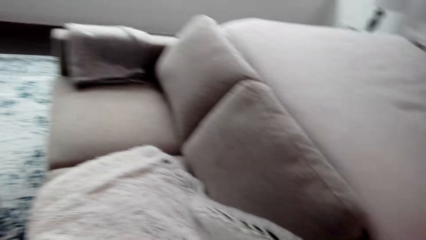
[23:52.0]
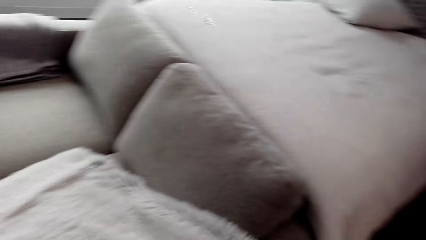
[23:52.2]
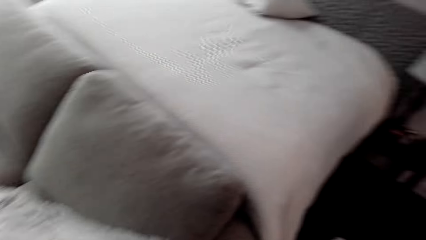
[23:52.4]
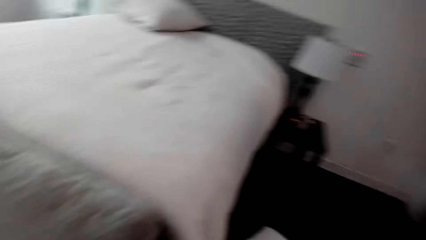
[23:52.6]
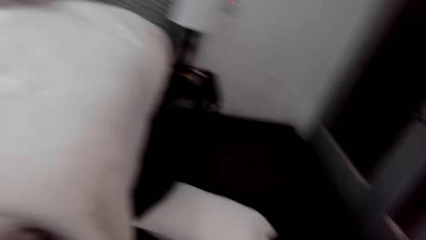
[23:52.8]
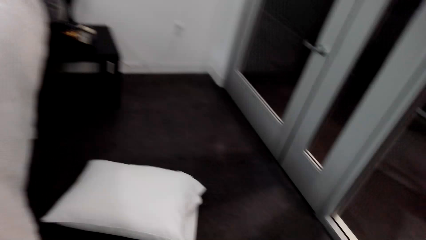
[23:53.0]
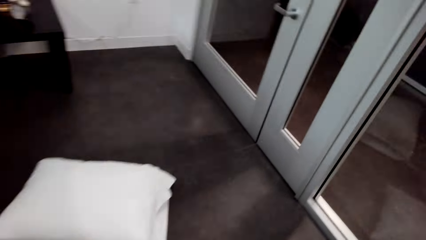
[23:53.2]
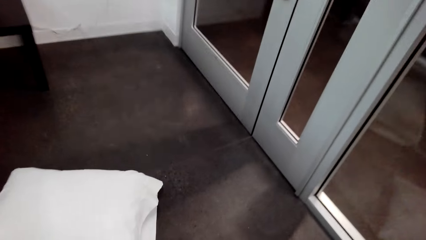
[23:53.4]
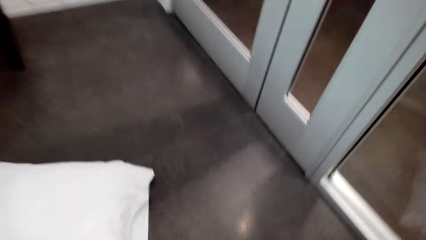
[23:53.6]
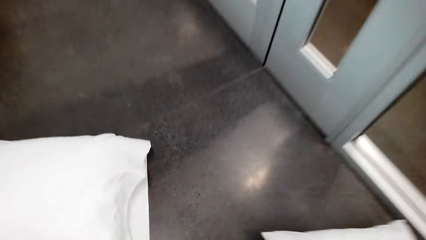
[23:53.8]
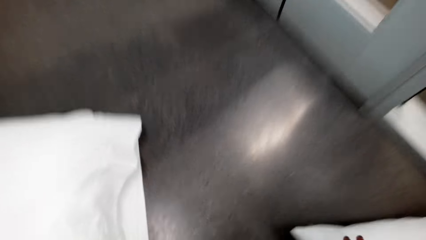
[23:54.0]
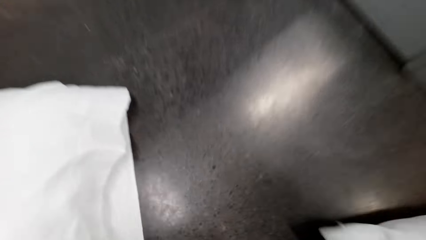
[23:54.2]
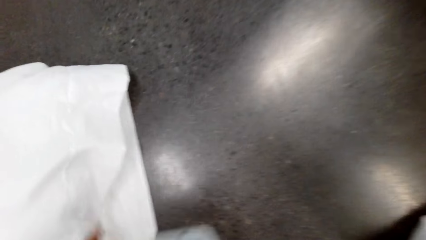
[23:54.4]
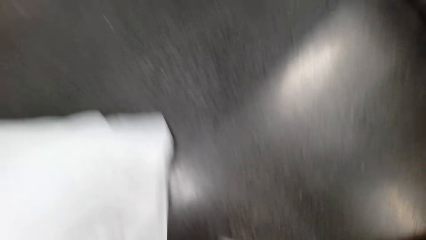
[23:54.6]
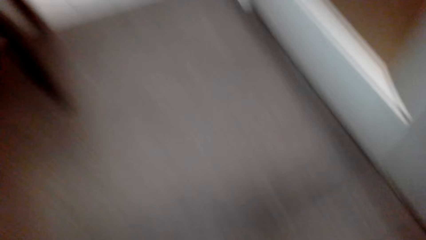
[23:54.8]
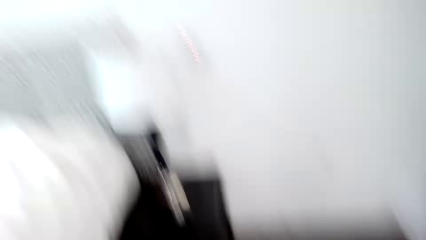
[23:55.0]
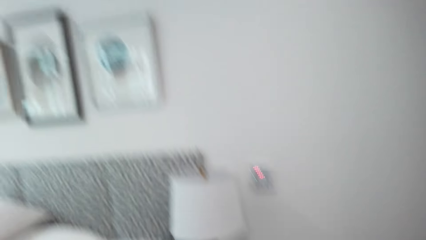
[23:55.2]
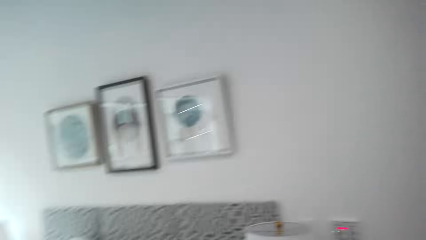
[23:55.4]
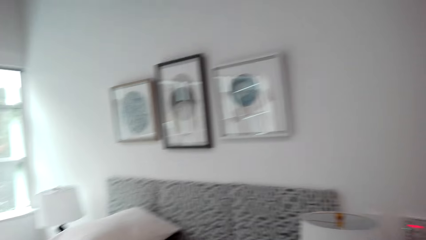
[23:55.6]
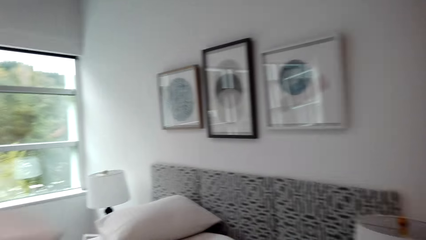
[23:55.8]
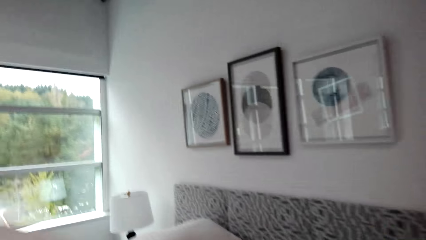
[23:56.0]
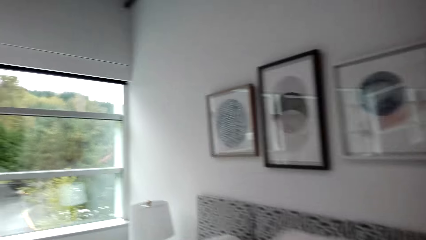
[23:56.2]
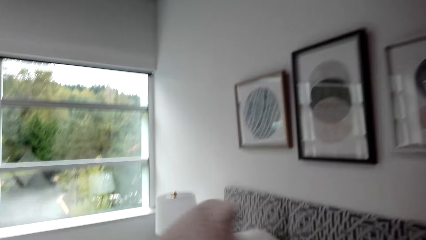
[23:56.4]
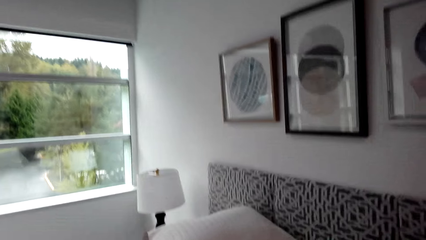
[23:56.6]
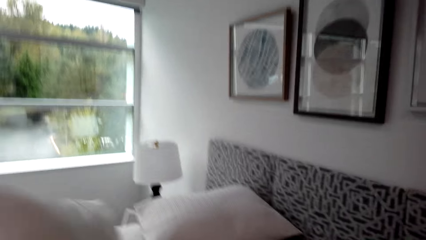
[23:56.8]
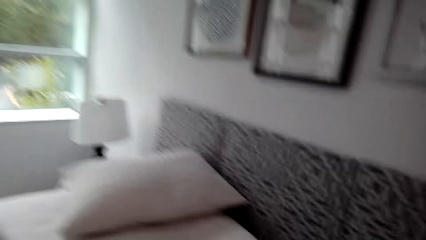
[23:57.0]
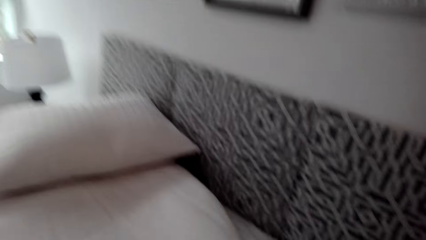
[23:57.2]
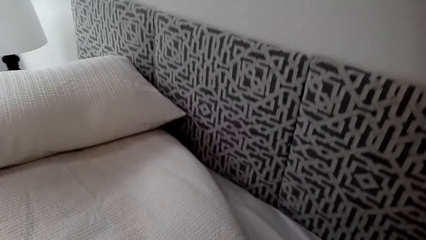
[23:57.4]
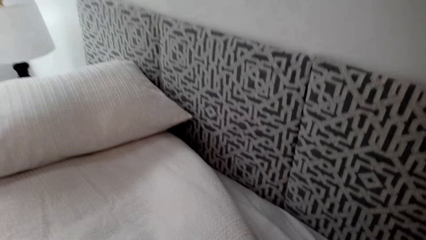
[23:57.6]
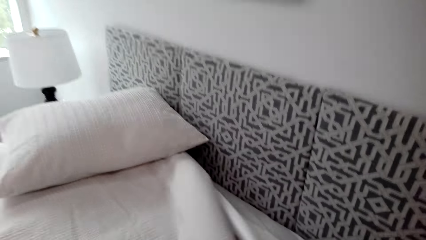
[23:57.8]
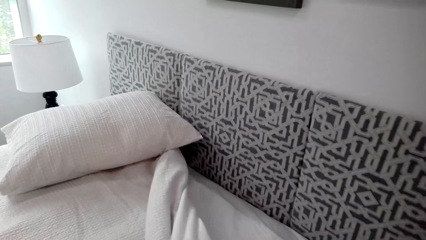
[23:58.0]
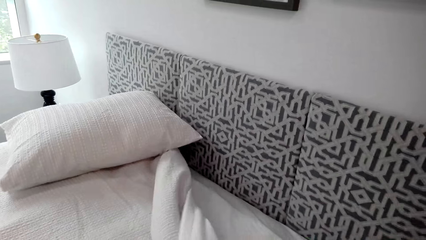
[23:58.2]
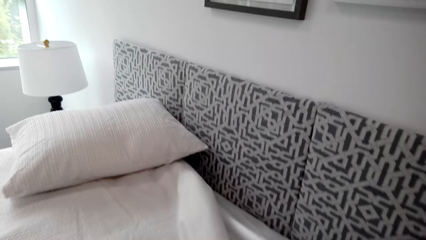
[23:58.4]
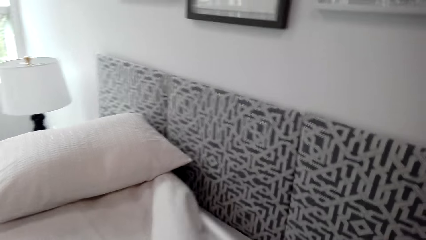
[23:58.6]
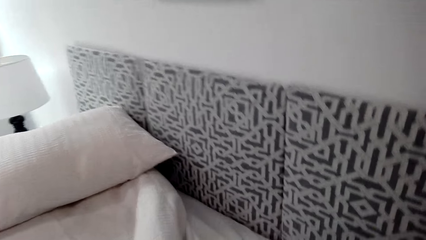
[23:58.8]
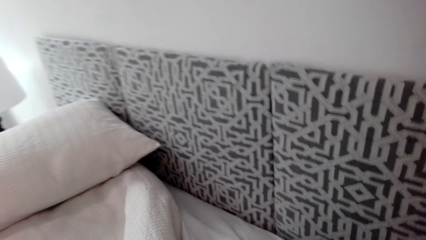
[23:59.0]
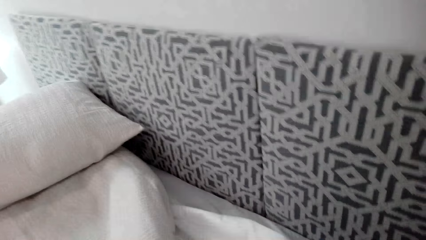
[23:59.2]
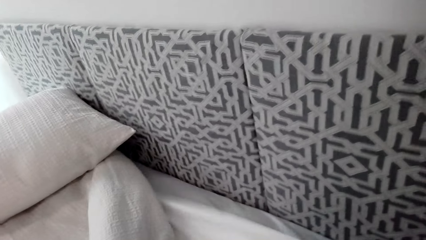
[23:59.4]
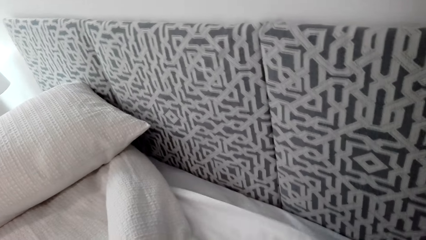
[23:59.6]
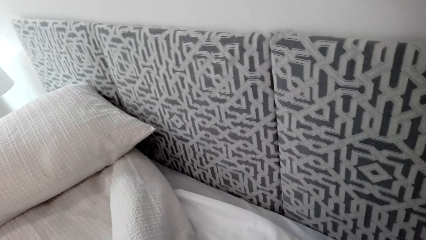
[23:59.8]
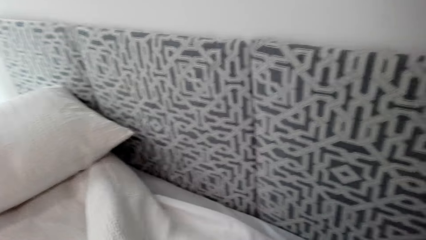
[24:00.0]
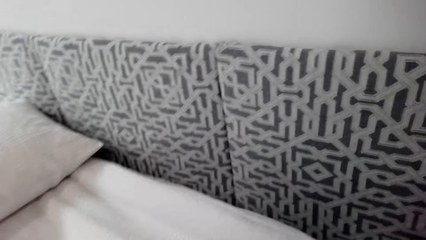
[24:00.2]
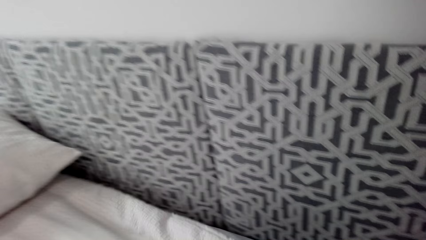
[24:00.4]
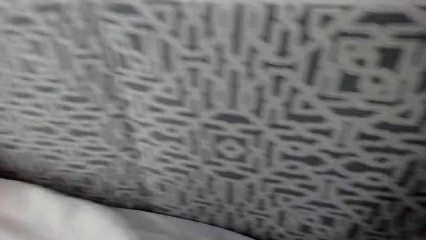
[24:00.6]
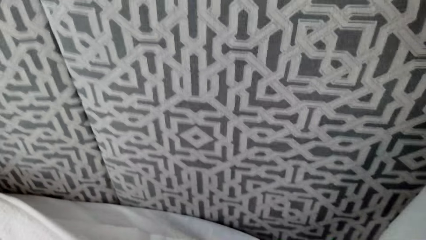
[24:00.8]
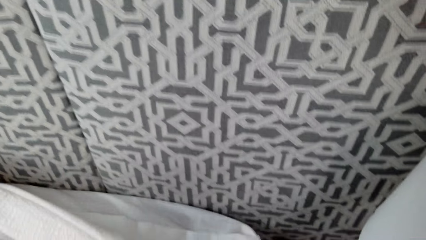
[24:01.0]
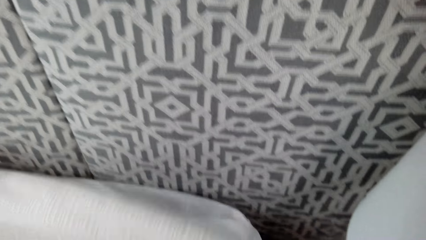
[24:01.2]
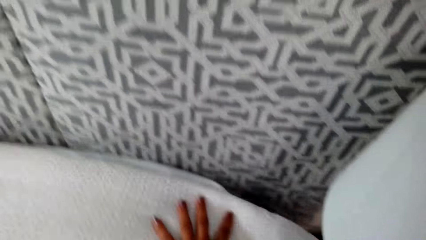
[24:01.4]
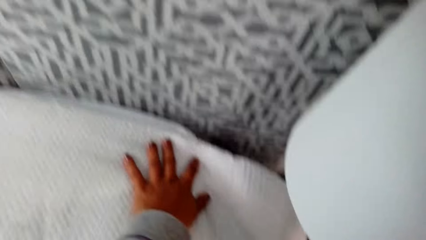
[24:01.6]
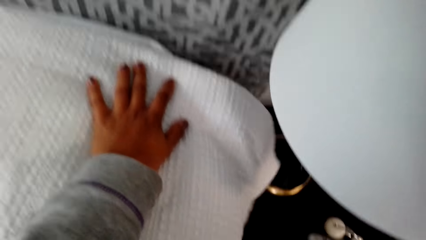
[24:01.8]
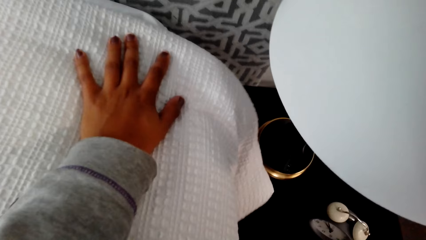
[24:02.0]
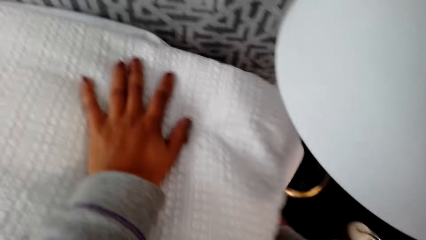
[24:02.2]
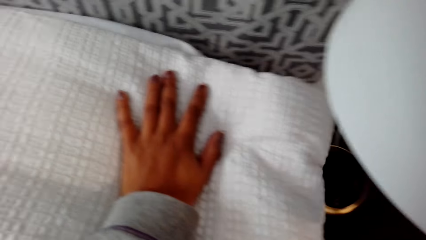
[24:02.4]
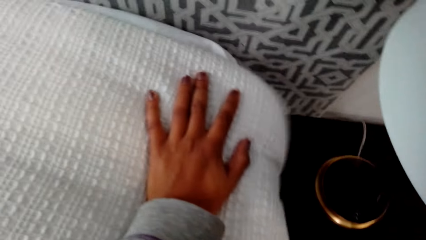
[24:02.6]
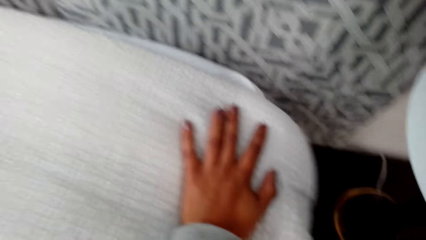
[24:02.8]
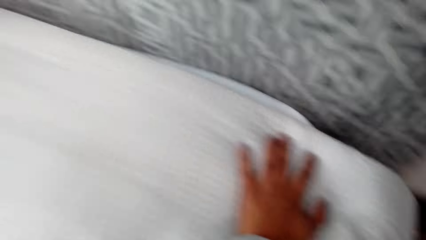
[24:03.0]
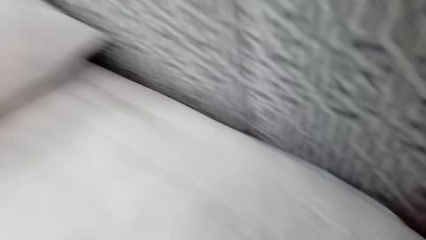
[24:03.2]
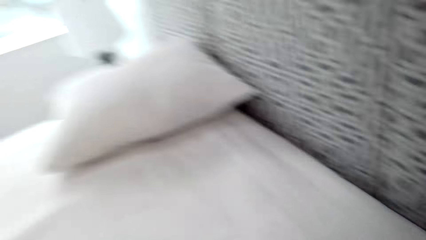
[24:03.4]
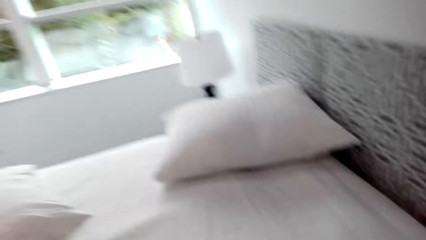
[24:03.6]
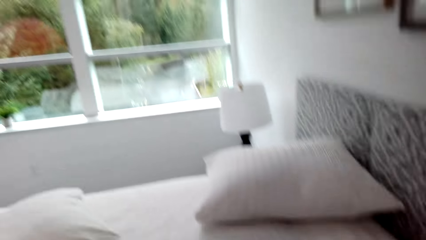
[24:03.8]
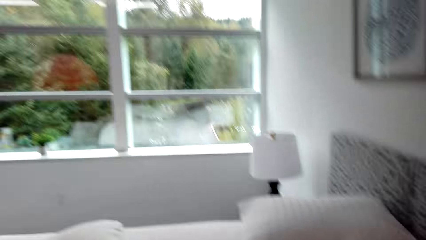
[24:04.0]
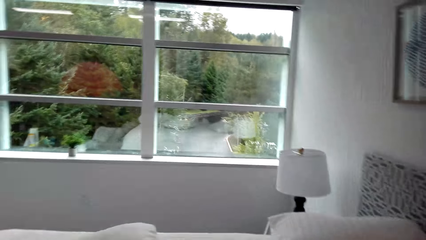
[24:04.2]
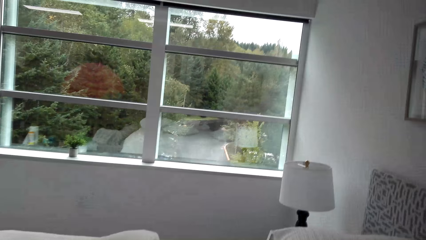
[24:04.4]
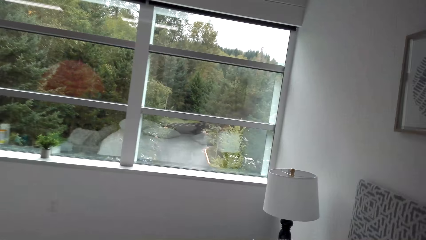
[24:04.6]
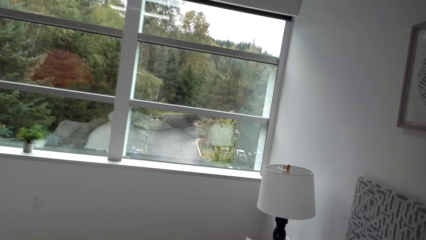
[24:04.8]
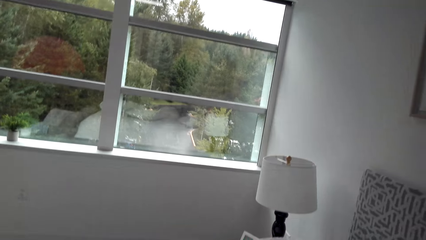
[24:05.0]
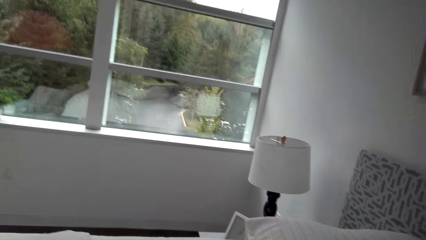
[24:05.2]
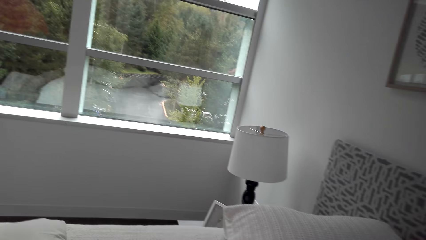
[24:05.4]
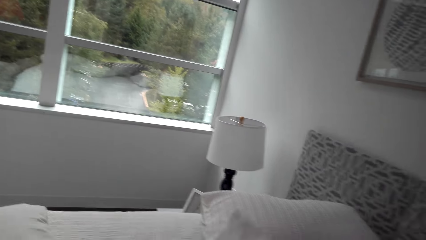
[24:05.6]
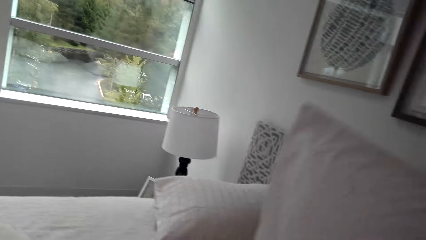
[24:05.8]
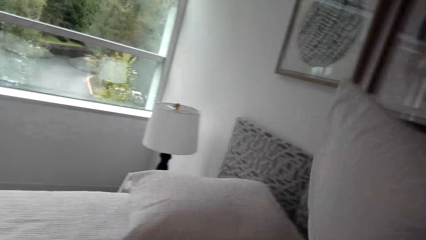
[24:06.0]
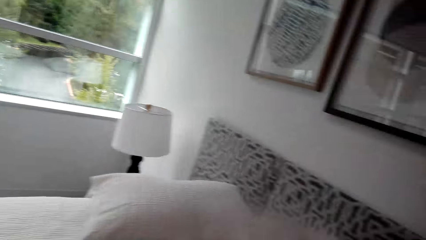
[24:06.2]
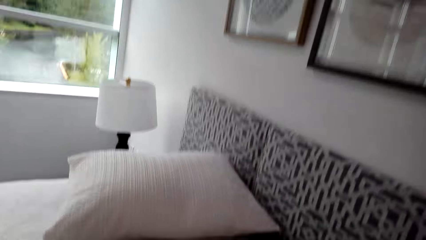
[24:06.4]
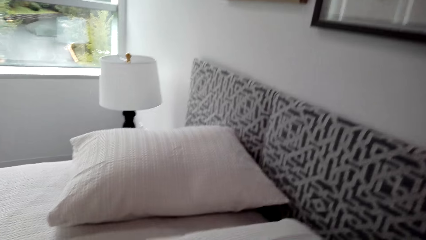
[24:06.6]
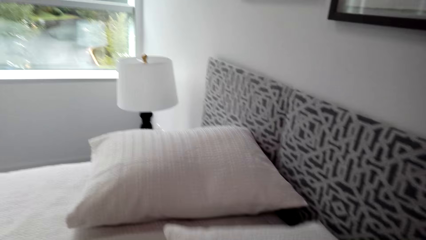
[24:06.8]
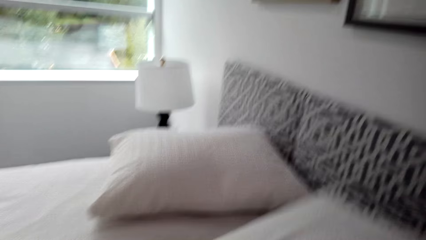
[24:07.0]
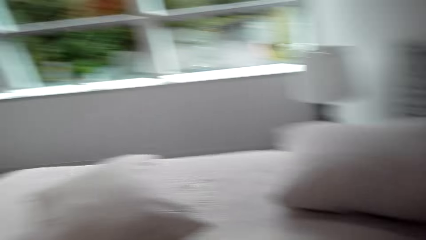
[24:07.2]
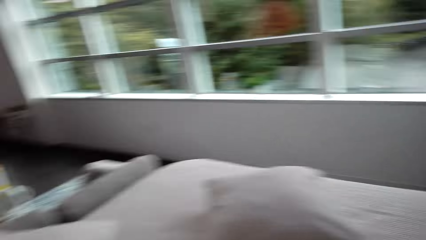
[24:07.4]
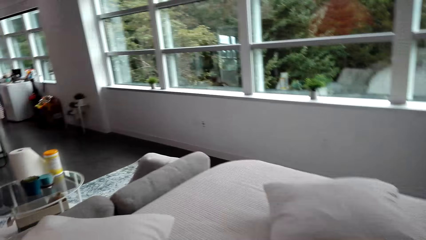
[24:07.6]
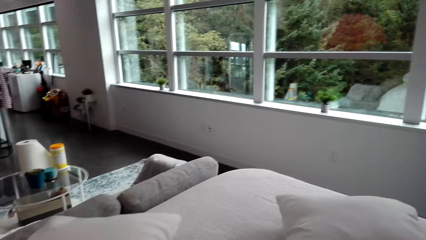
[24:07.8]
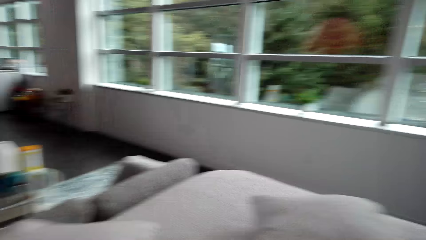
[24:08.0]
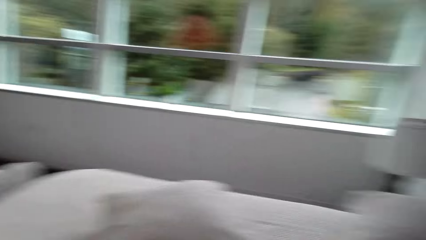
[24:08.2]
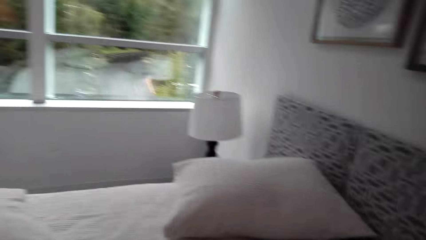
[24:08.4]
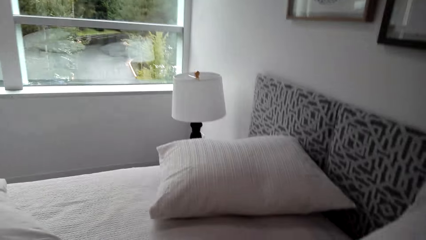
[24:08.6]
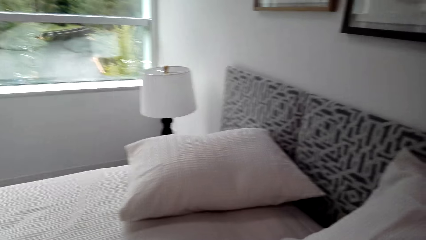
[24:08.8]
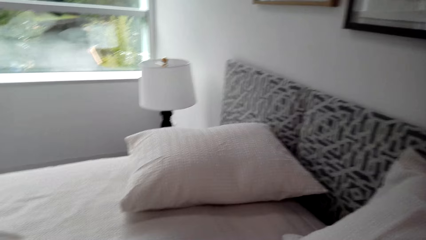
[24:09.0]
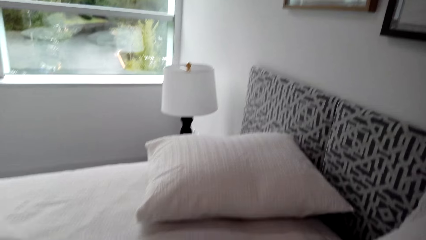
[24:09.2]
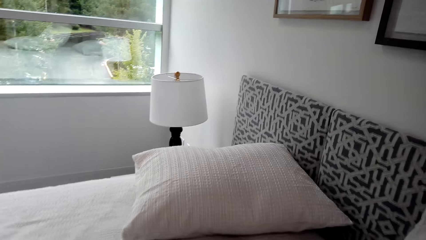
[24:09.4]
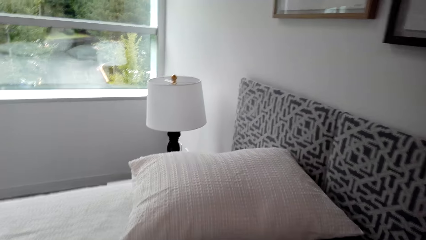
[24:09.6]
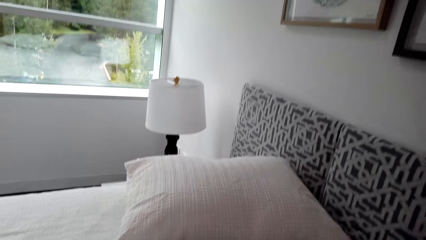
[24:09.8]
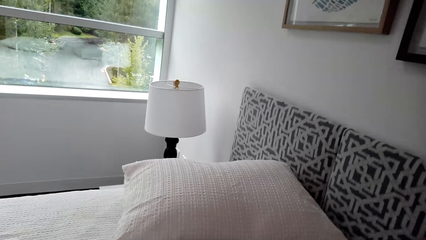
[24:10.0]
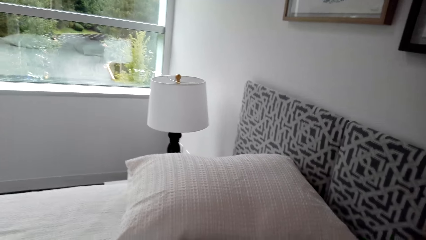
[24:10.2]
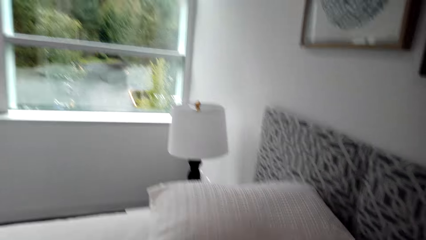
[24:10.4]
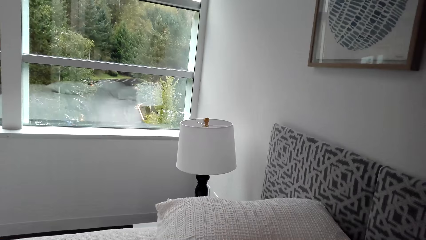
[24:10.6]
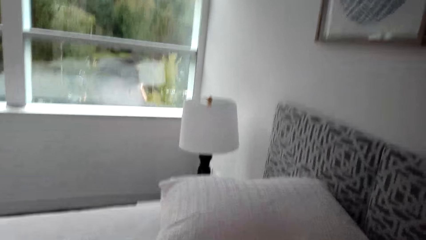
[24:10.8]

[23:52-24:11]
The camera wearer picks up a pillow from the ground. They place the pillow on the bed. They move around the house. They fix the bed sheets. They spread the bed. They pick up the pillow from the bed. They arrange the pillow on the bed.
